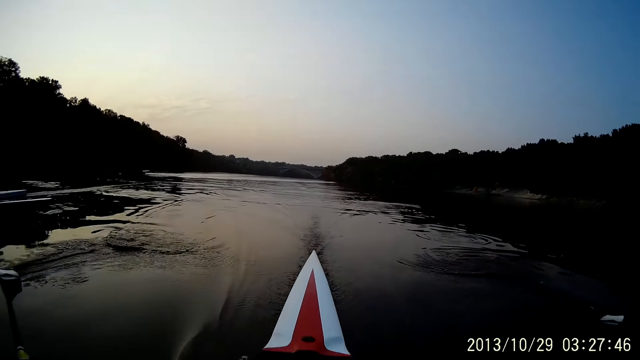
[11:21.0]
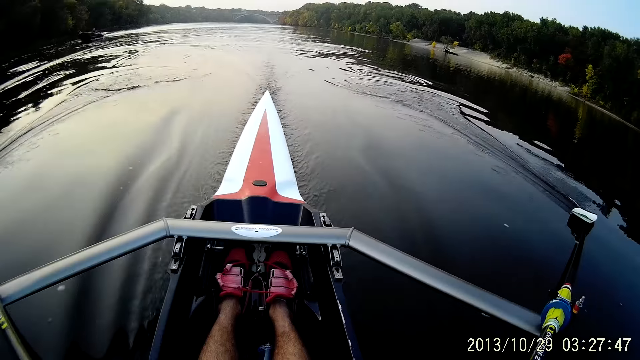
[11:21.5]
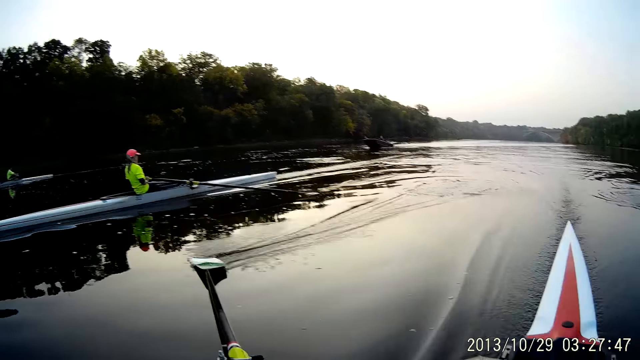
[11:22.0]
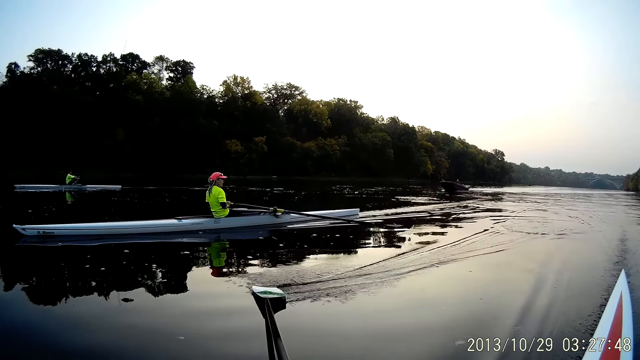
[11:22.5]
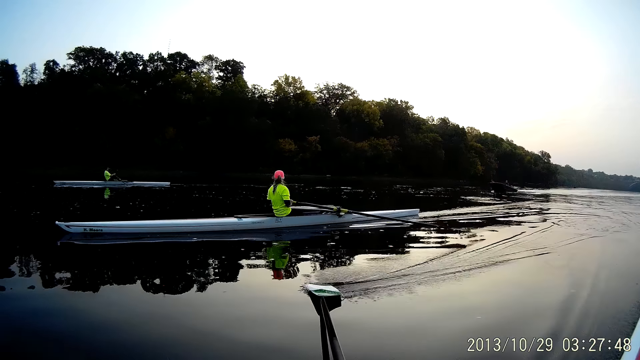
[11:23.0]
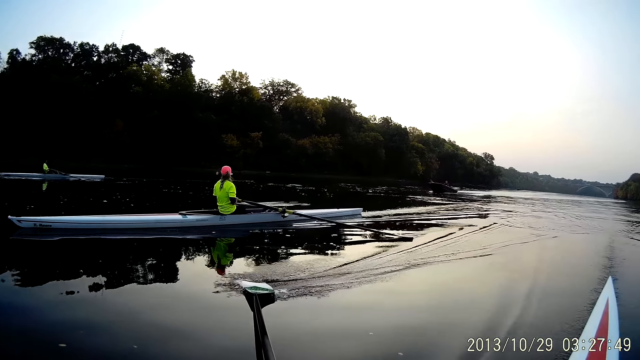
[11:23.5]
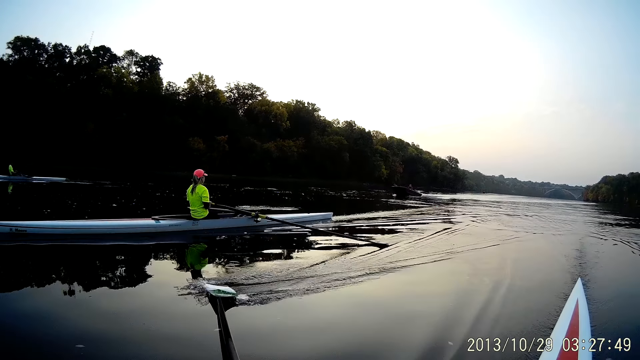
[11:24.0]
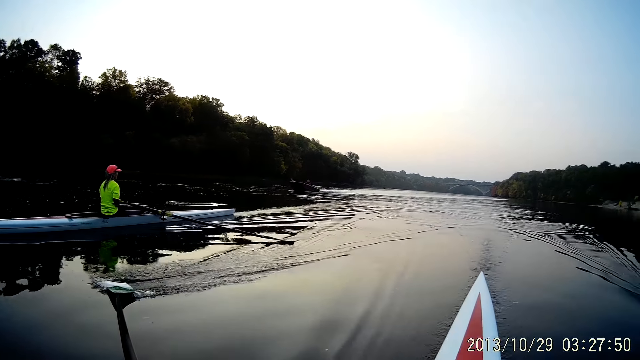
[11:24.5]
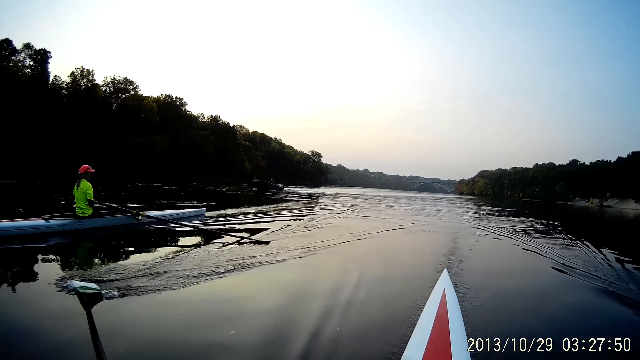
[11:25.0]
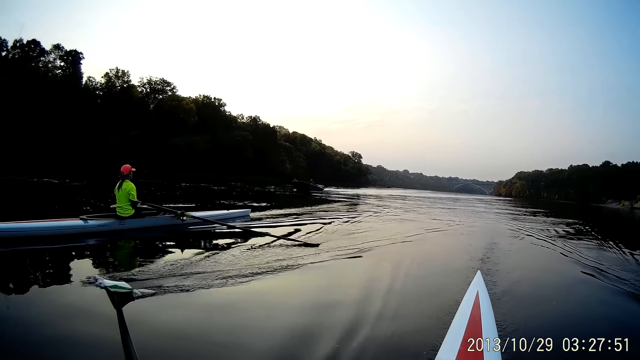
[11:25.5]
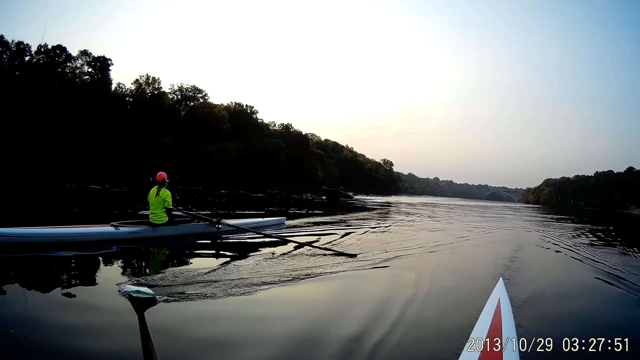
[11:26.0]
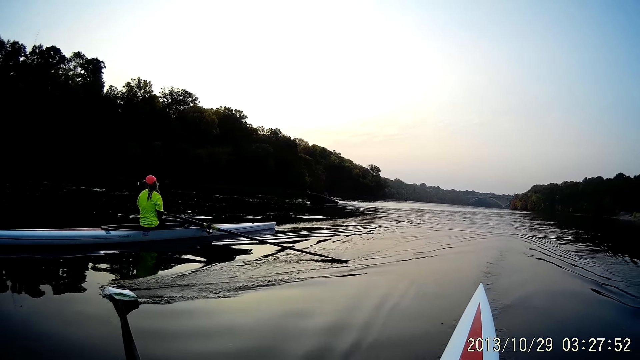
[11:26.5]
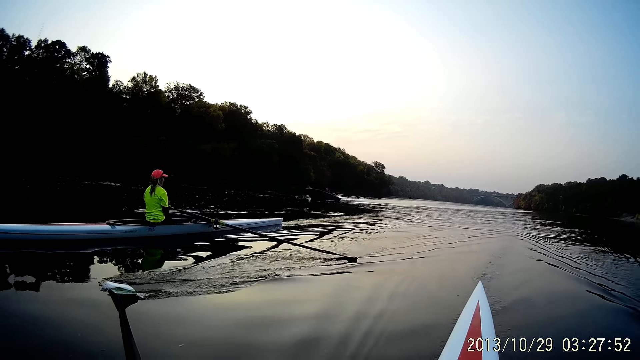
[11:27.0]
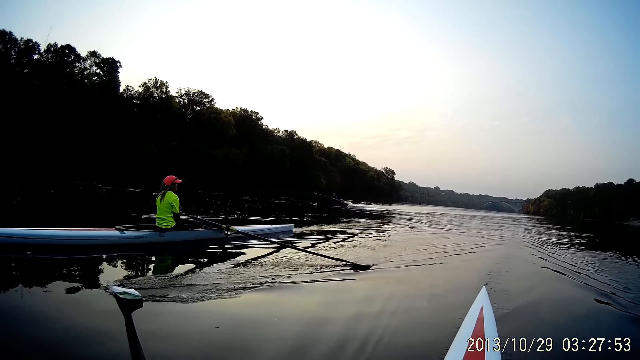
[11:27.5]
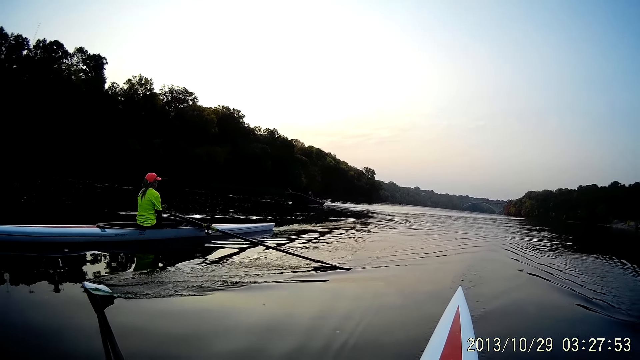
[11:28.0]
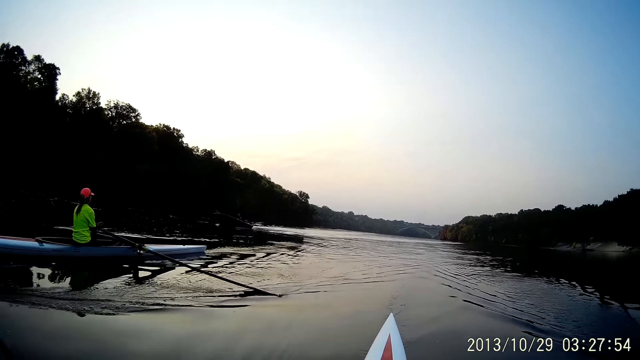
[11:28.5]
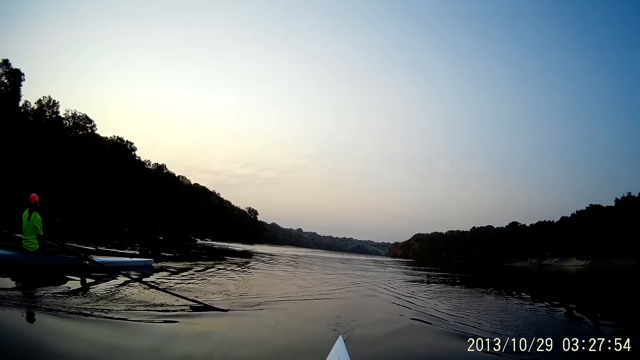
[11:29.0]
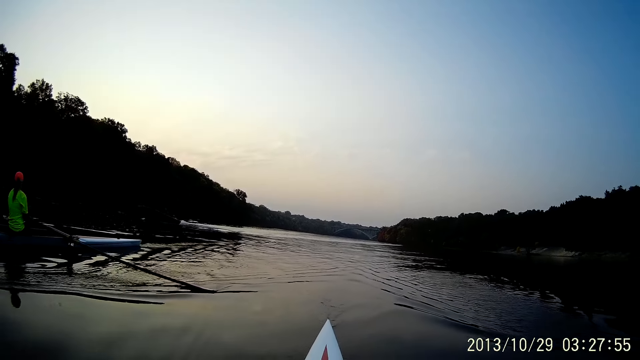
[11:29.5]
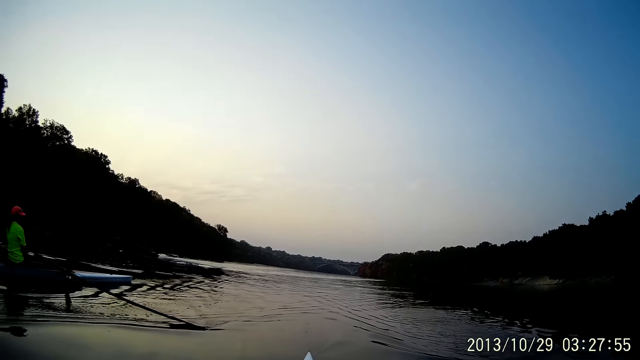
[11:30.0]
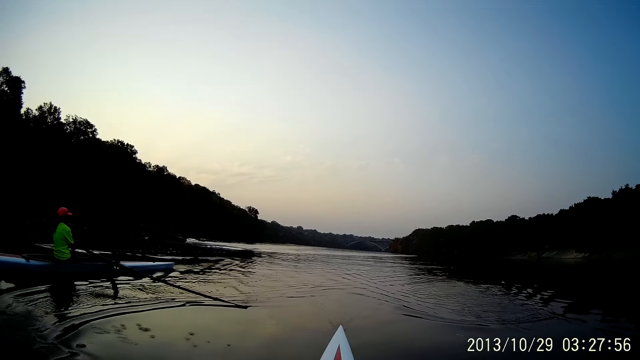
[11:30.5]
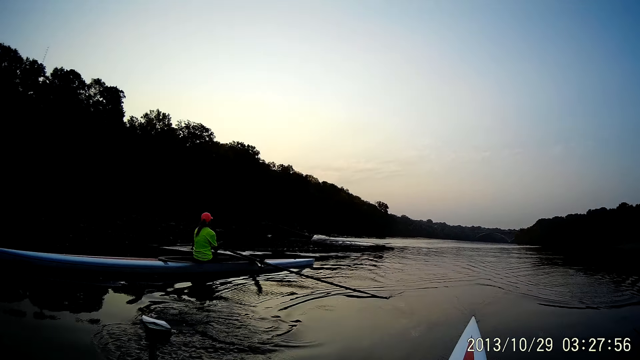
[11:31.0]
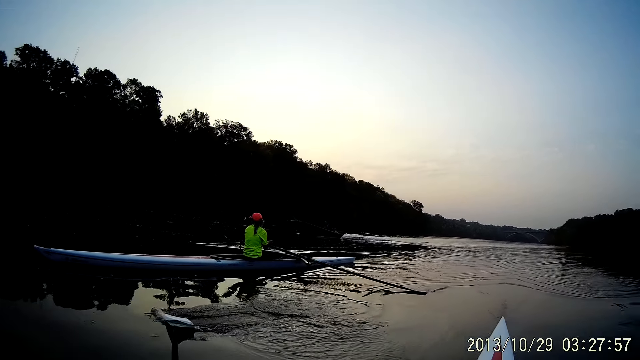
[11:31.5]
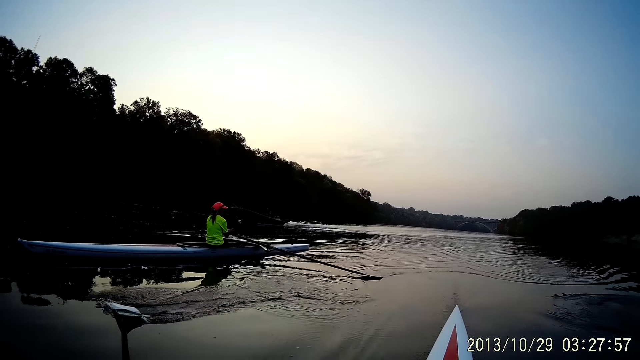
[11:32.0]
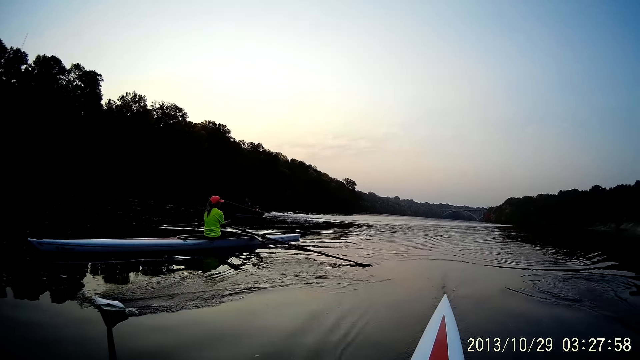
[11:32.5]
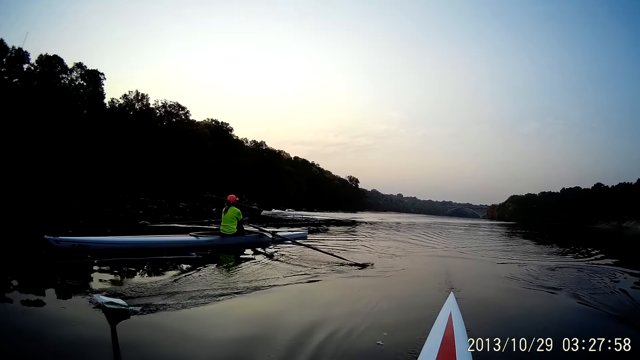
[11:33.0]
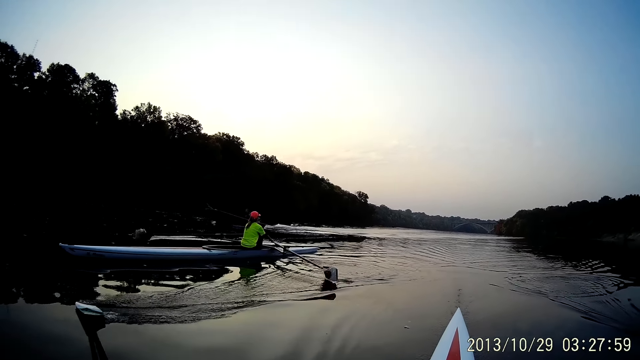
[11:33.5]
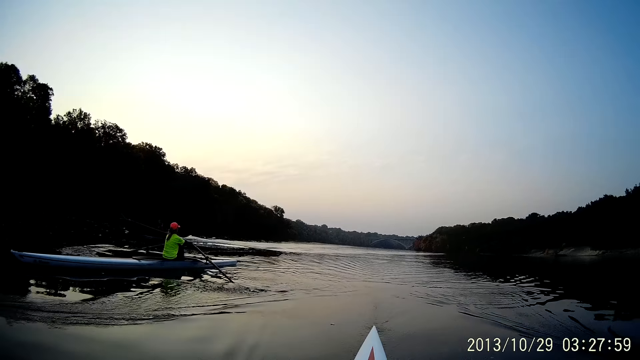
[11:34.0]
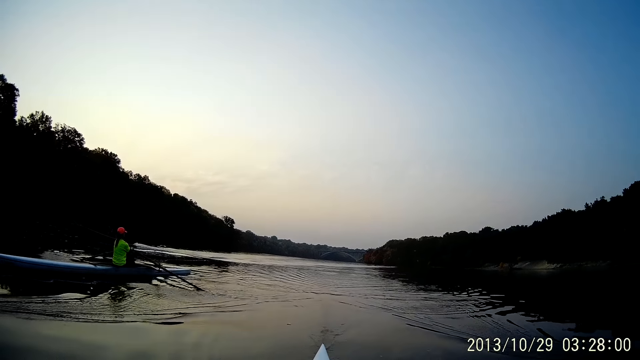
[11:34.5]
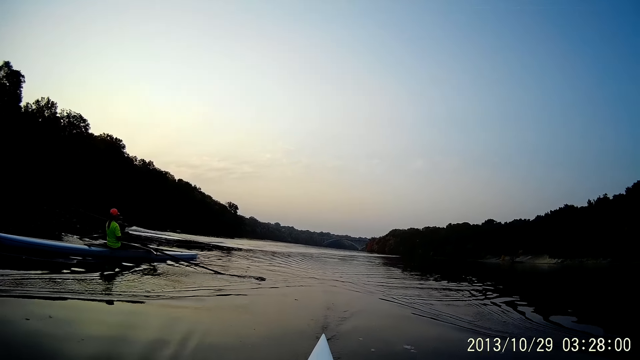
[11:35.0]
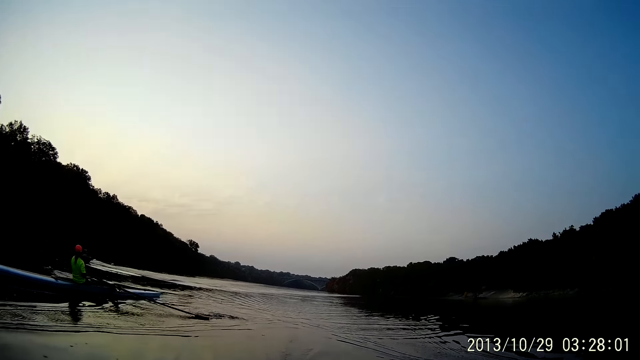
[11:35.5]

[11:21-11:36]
The camera wearer stares at a lady on the other boat. They row the boat through water with an oar.

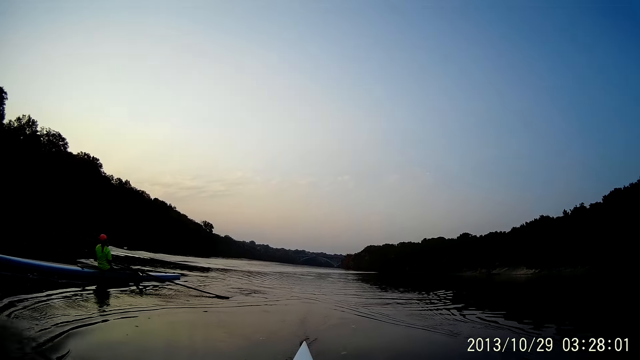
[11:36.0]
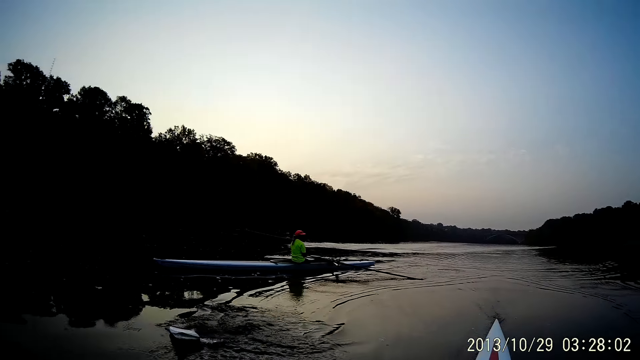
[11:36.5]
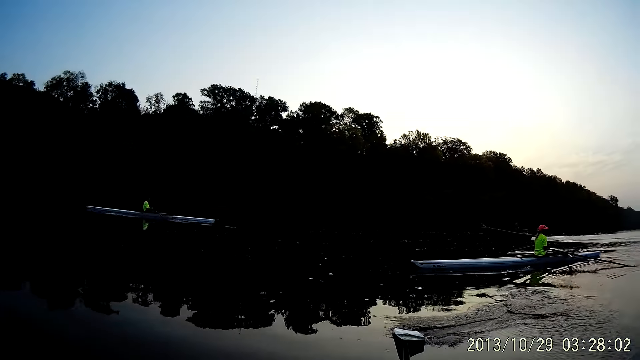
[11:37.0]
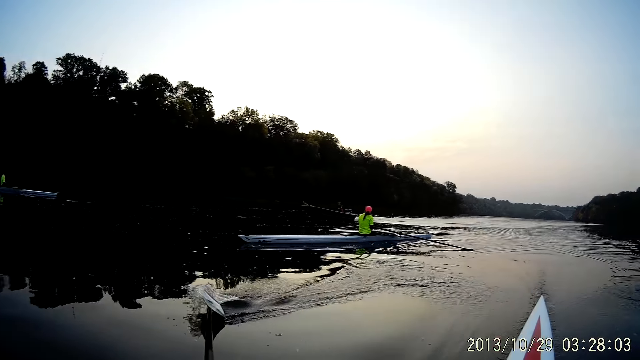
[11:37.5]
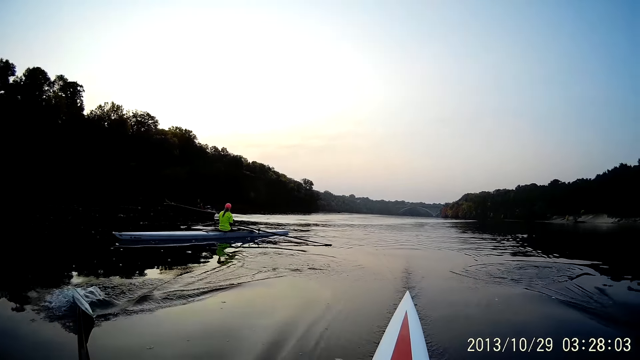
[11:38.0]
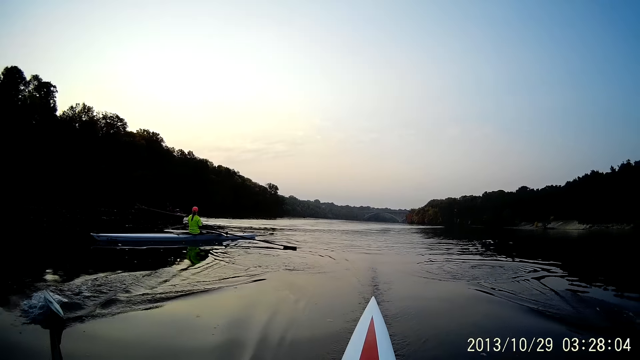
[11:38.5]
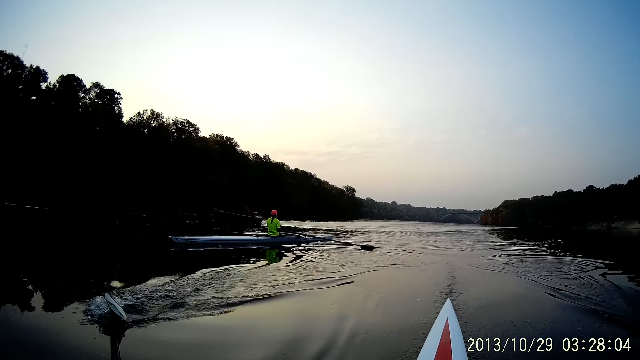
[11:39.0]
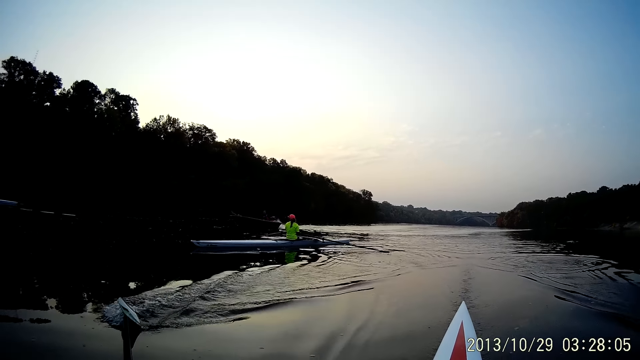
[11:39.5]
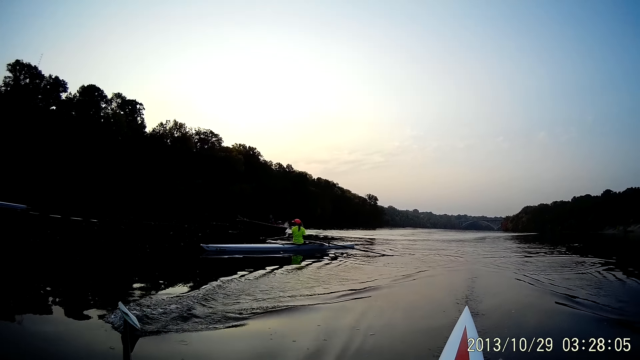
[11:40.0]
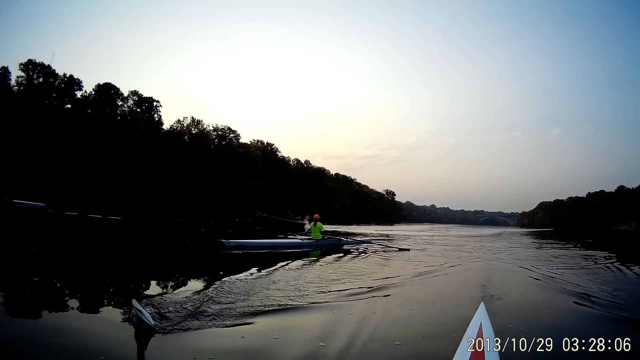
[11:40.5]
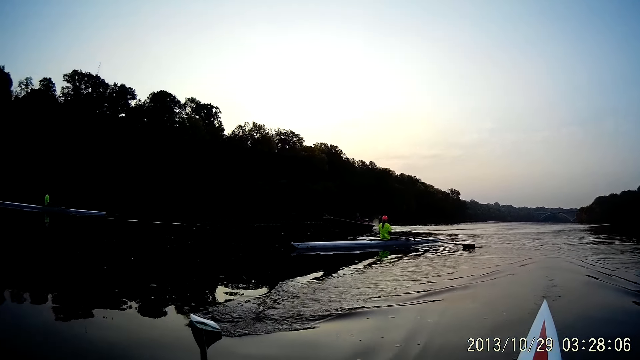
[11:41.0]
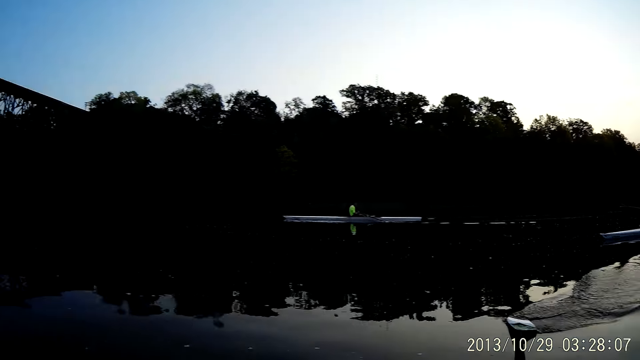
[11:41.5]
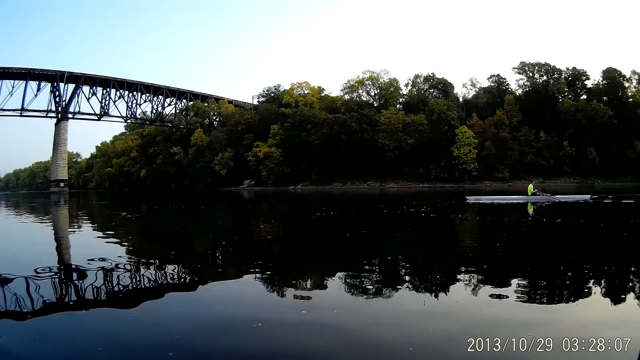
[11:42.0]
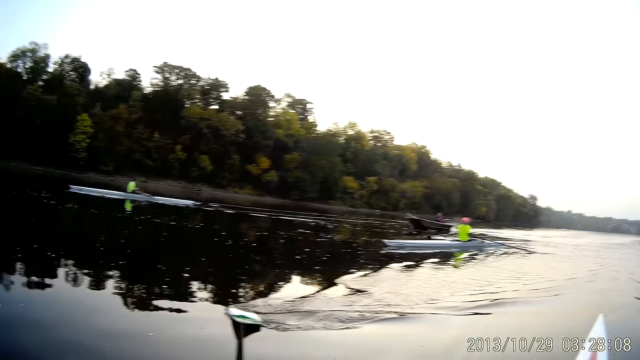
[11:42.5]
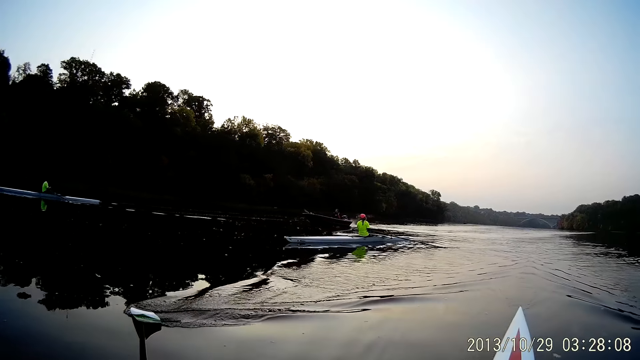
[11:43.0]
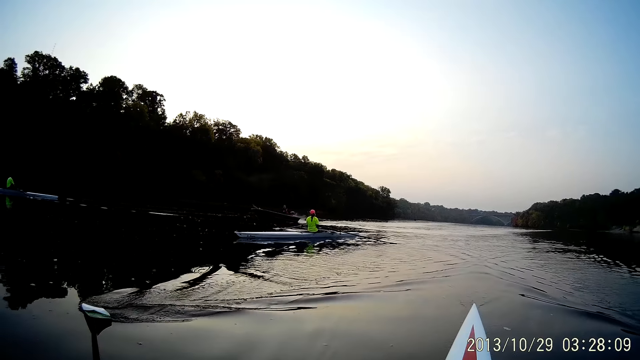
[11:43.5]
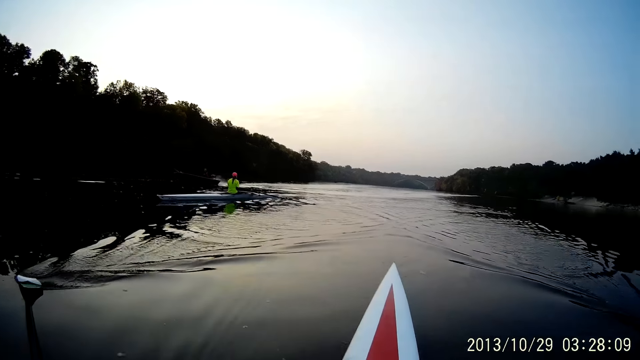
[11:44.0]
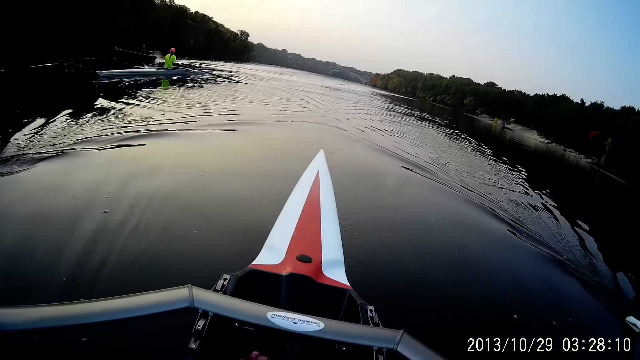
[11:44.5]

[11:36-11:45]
The camera wearer looks at the trees beside the lake.
